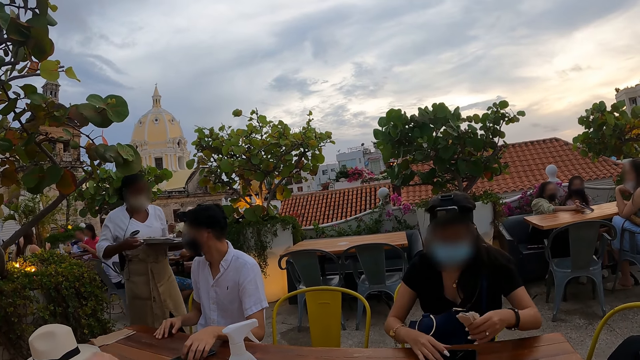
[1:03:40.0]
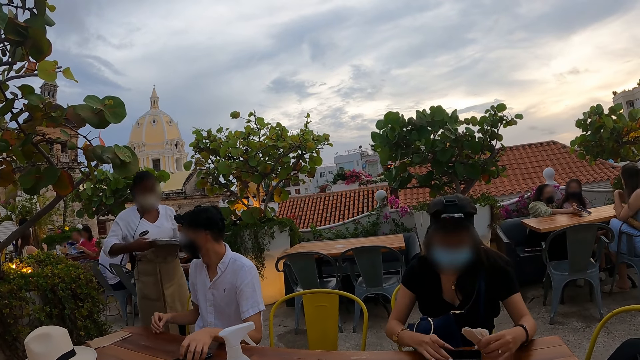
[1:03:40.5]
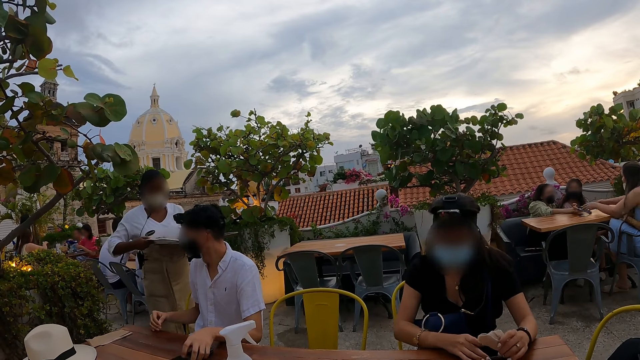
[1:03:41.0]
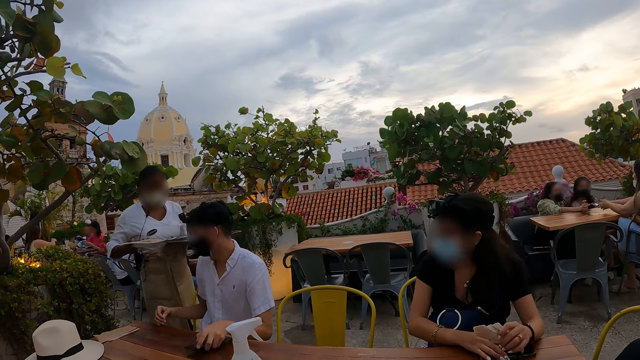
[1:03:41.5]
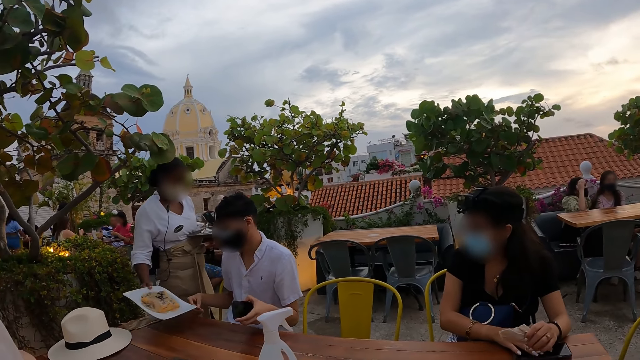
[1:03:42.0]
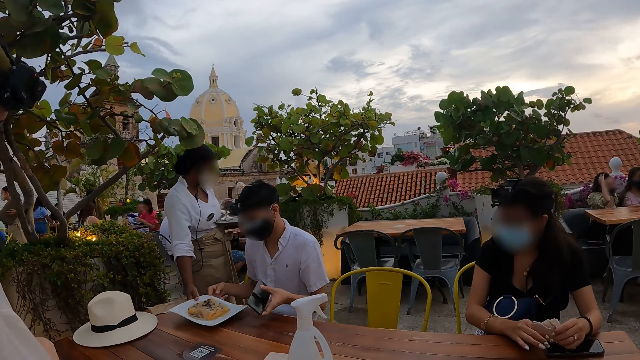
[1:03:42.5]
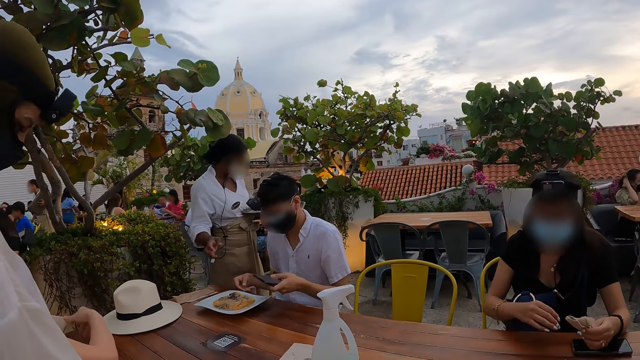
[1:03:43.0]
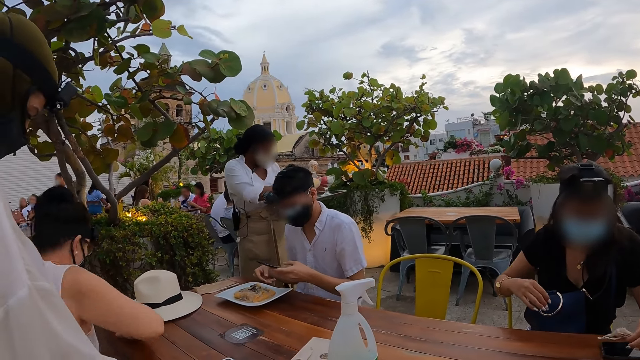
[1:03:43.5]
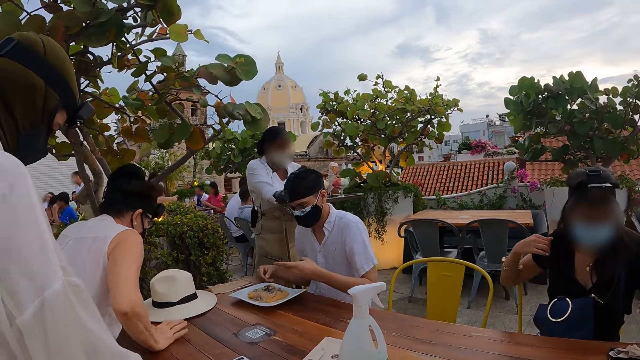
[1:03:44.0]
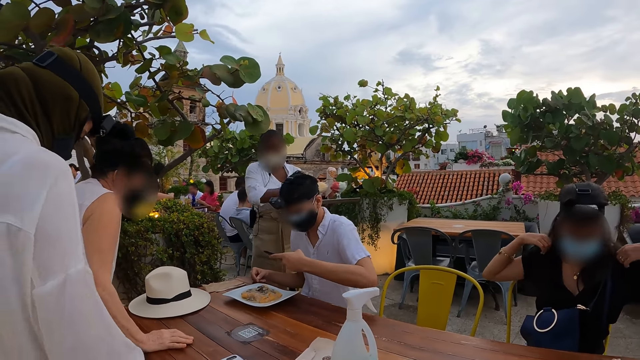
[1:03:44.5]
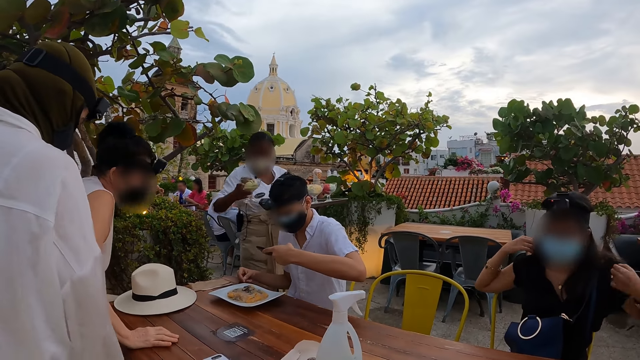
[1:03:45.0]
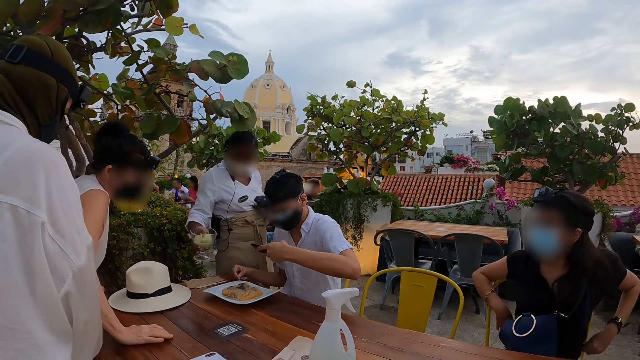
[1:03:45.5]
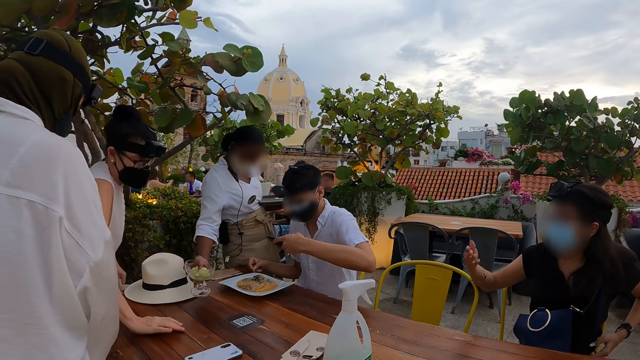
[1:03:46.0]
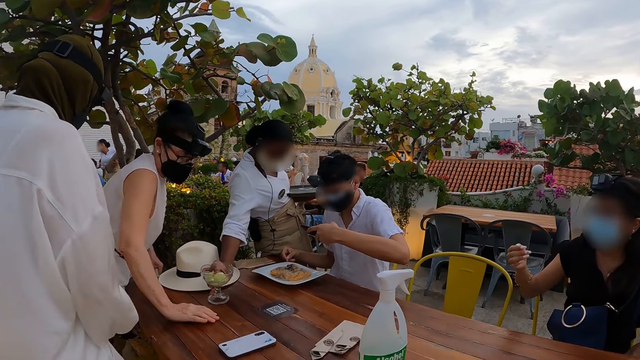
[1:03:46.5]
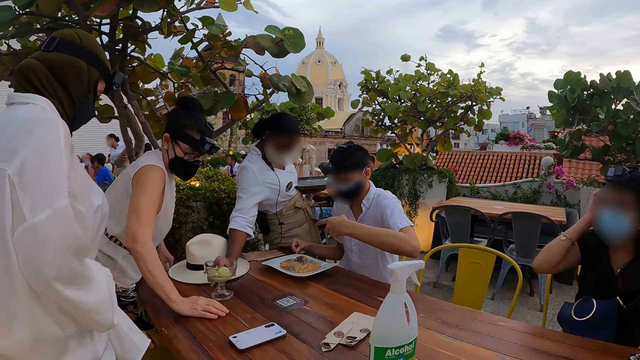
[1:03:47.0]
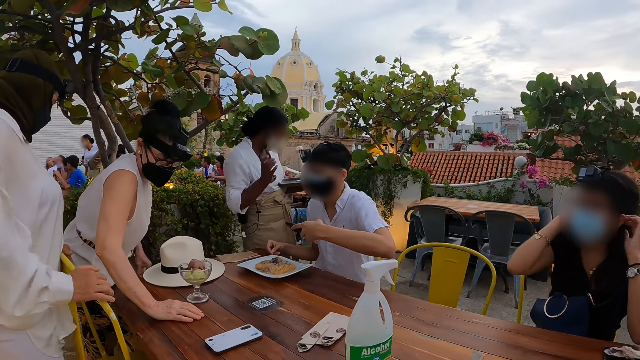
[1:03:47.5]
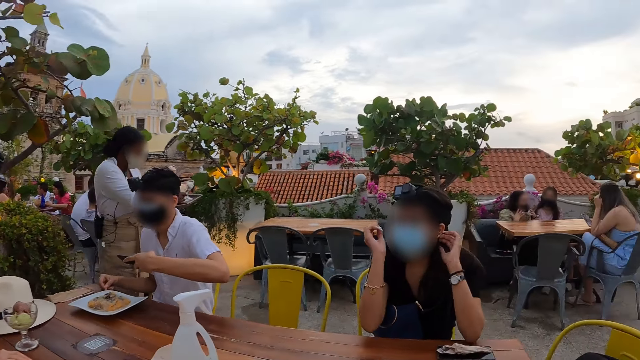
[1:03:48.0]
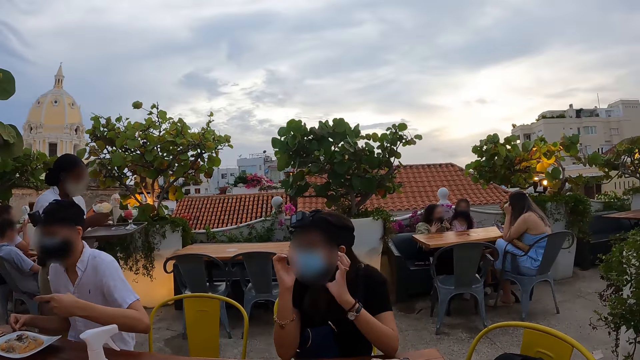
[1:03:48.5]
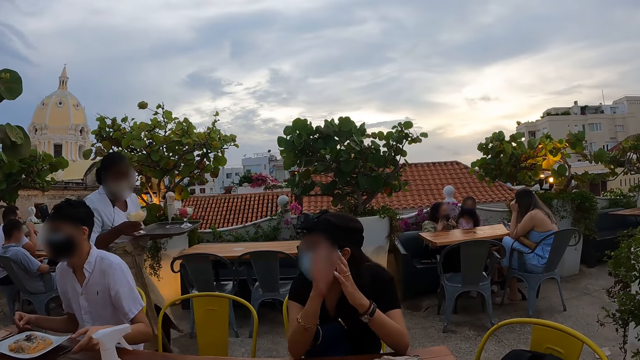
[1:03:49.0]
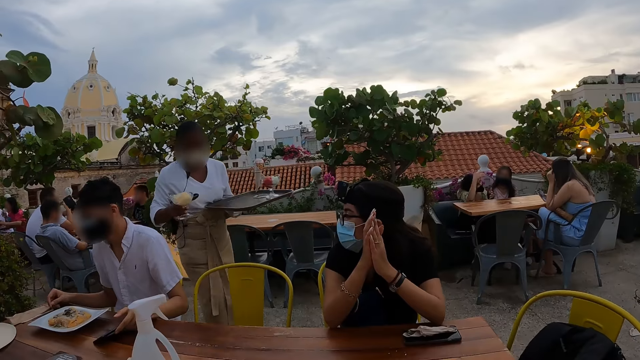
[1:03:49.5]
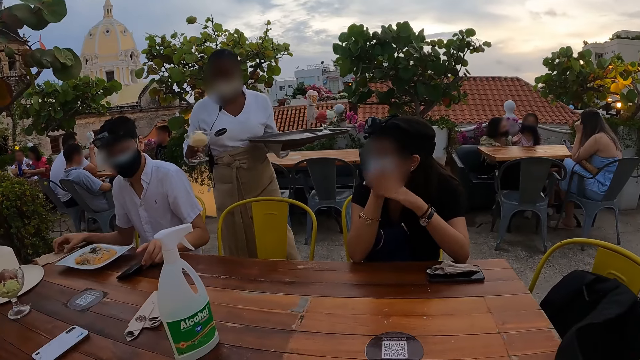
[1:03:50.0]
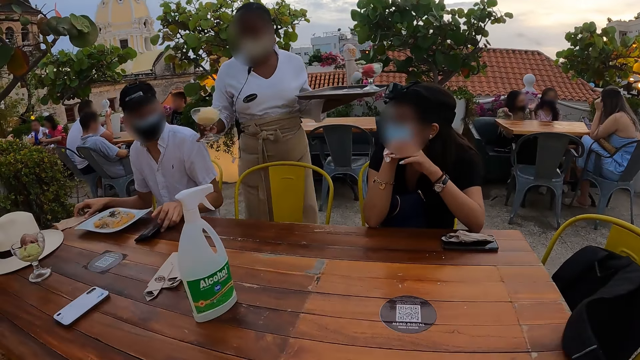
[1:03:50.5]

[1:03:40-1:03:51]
The waitress takes a plate from the tray in her hand with her right hand. A woman pushes a phone on the table with her right hand. The man takes the phone from the table with his left hand. The waitress drops the plate of food in her right hand on the table. The man uses the phone. Another woman stands from a chair. The waitress takes a cup from the tray in her left hand with her right hand. The man presses the phone in his left hand. The first woman adjusts her shirt with her hands. The other woman moves on the table. A third woman pushes the chair in the table. The waitress drops the cup of ice cream in her right hand on the table. The third woman adjusts the chair with her hands. The first woman adjusts her earrings with her hands. The waitress takes a cup from the tray in her left hand with her right hand. The camera wearer walks around the table. The waitress walks towards the first woman. The man drops the phone in his left hand on the table.

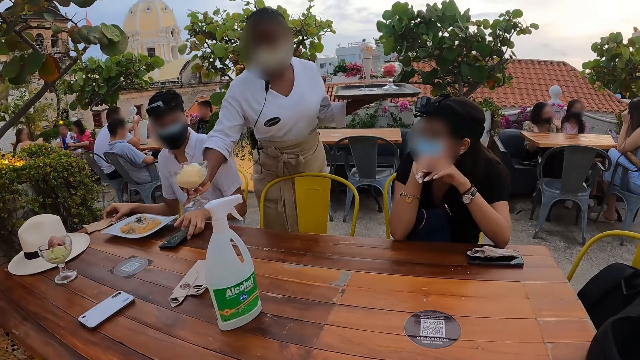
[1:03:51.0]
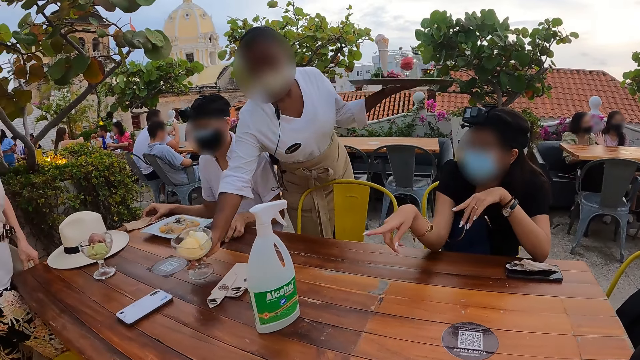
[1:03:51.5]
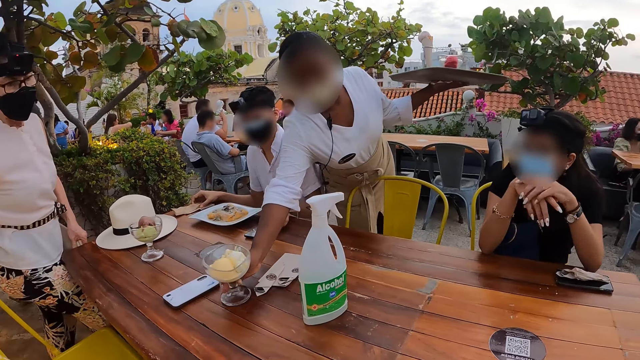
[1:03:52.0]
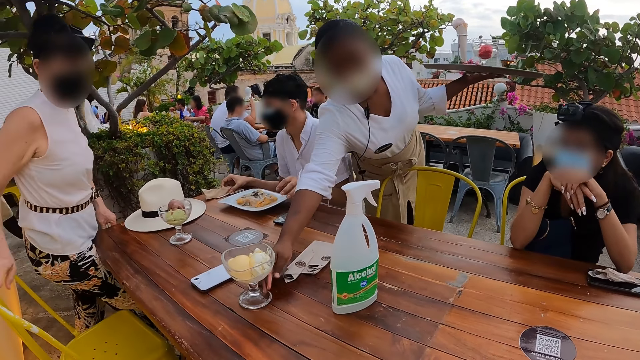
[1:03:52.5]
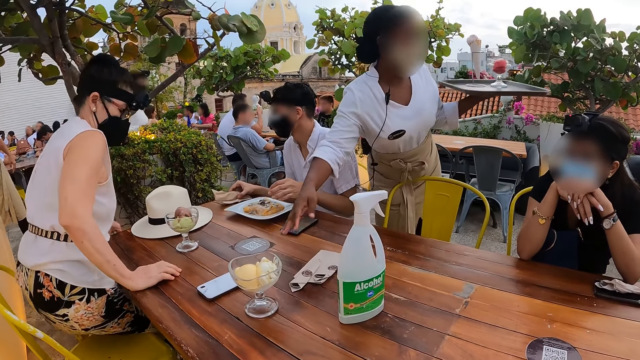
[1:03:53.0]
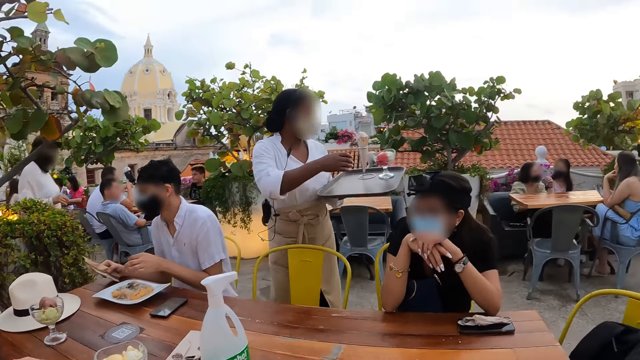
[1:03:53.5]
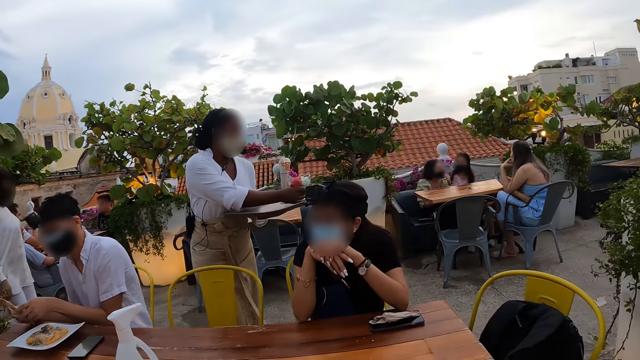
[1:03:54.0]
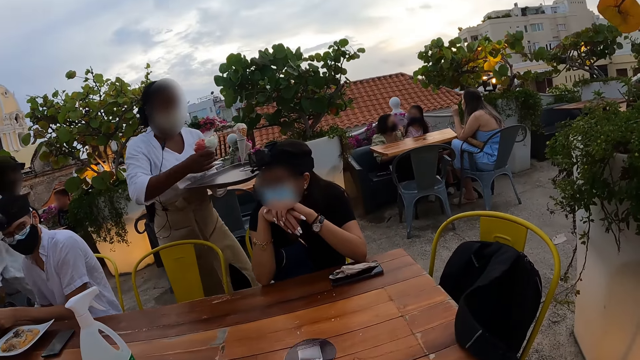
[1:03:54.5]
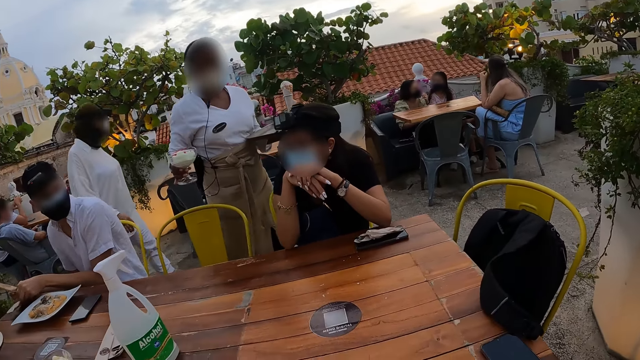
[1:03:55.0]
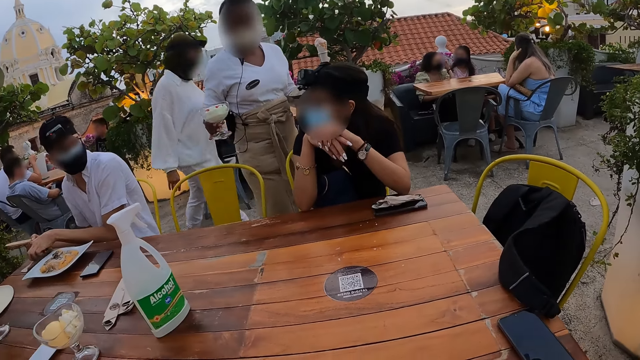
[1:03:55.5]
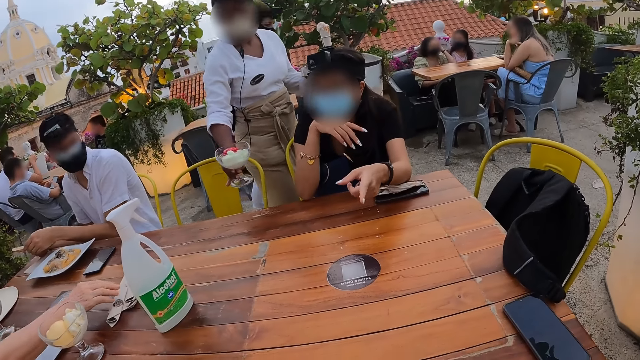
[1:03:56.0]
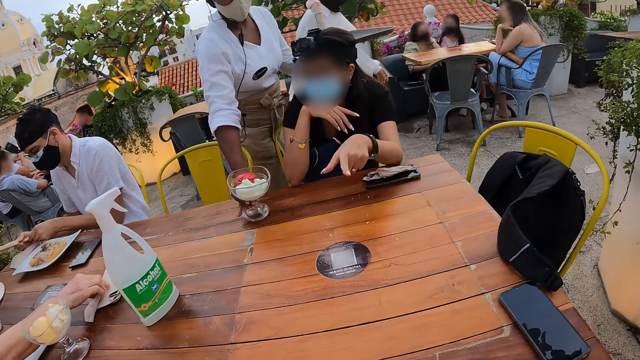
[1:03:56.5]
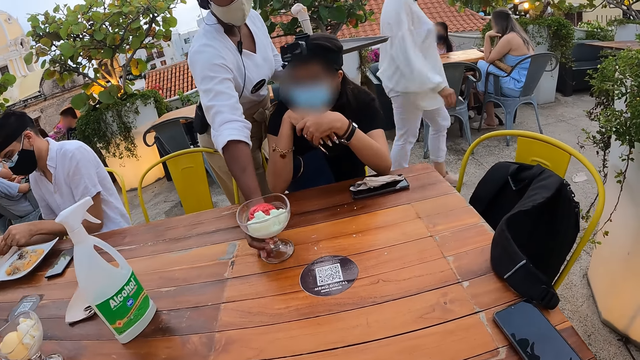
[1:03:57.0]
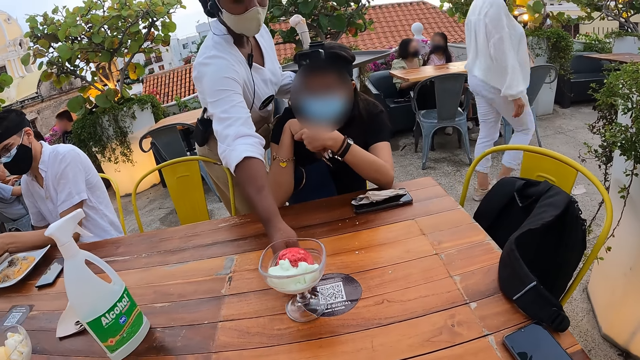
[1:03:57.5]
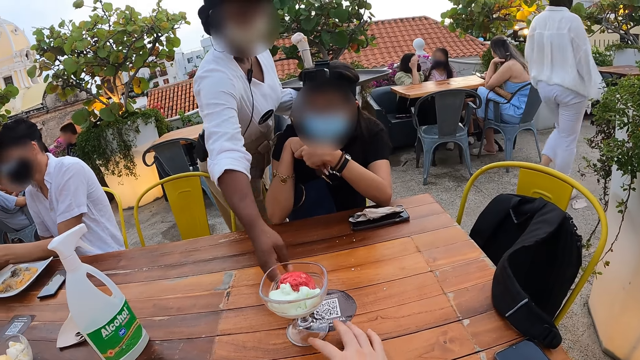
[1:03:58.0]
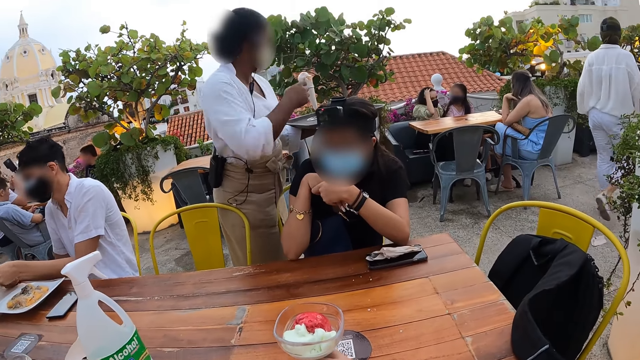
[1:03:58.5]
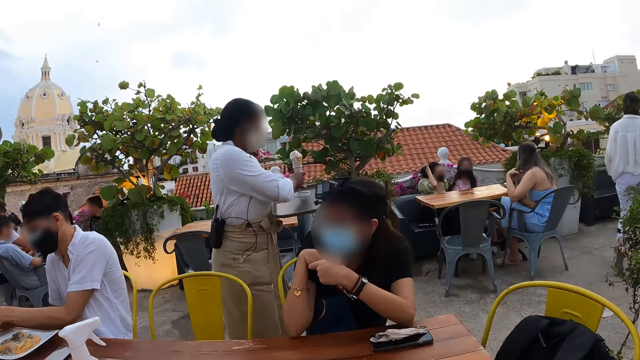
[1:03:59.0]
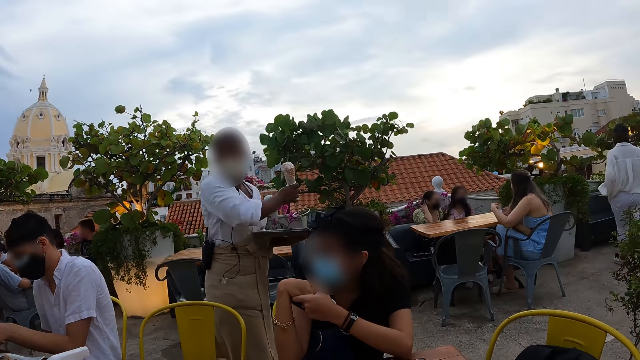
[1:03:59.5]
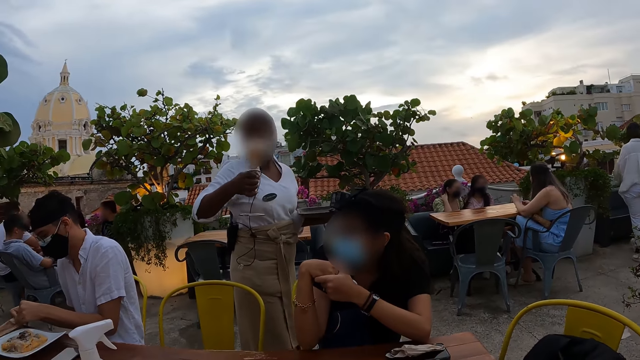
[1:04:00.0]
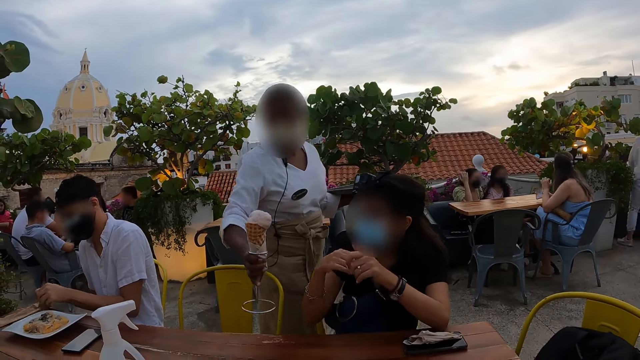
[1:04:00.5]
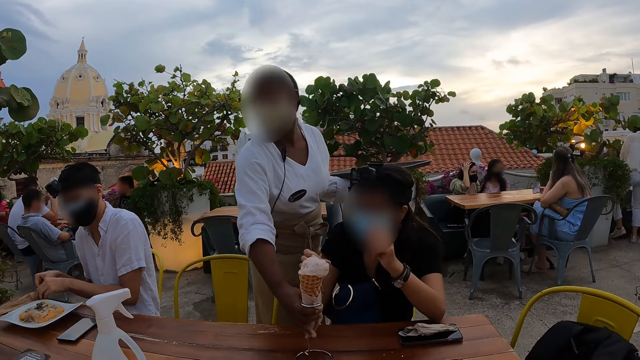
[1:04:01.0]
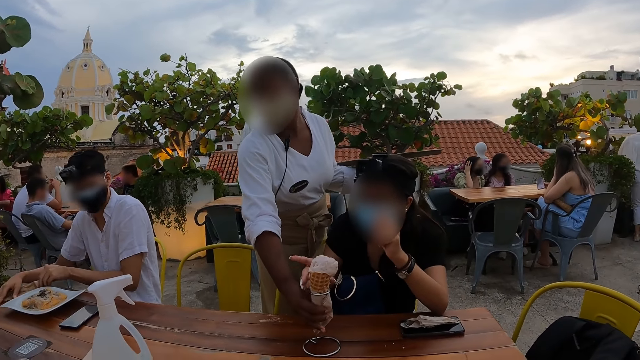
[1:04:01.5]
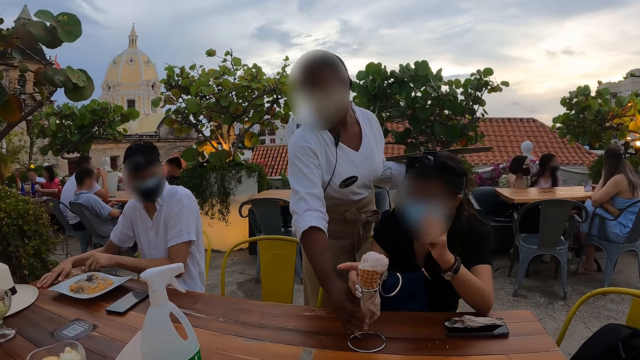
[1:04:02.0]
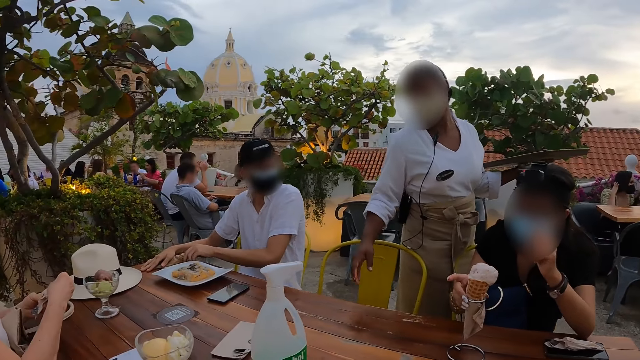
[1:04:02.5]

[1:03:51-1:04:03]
A woman points her right hand at another woman. The waitress drops the cup of ice cream in her right hand on the table. The man picks up a serviette from the table with his right hand. A third woman sits on the chair. The waitress takes a cup of ice cream from the tray in her left hand with her right hand. The second woman walks past the man. She walks past the waitress. The first woman points her left hand at the camera wearer. The second woman walks past the first woman. The first woman points at the table. The waitress drops the cup of ice cream in her right hand on the table. She takes a cup of ice cream from the tray in her left hand with her right hand. The man holds the serviette in his hands. The waitress drops the cup of ice cream in her right hand on the table. The first woman holds the cup with her right hand.
